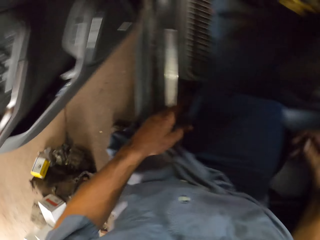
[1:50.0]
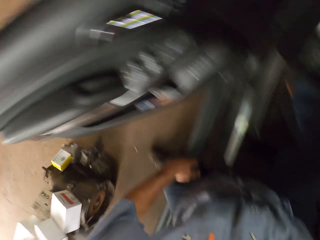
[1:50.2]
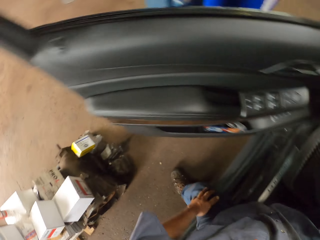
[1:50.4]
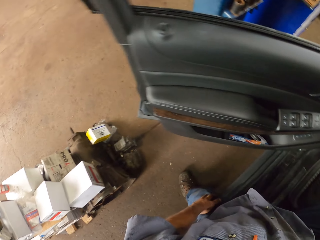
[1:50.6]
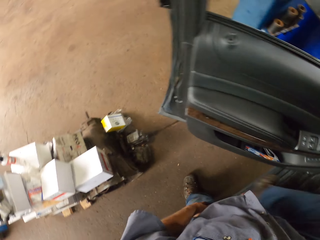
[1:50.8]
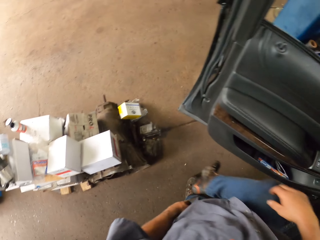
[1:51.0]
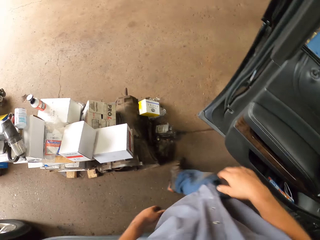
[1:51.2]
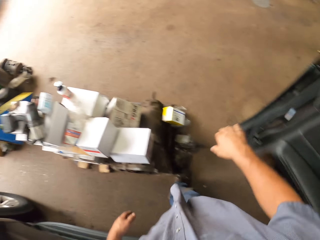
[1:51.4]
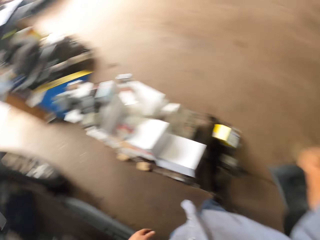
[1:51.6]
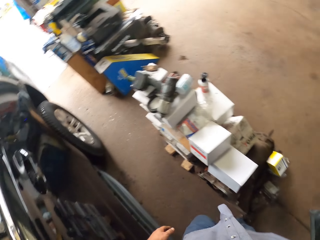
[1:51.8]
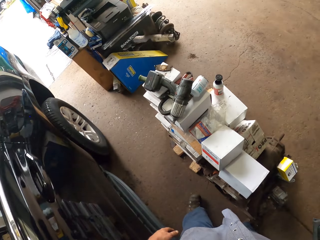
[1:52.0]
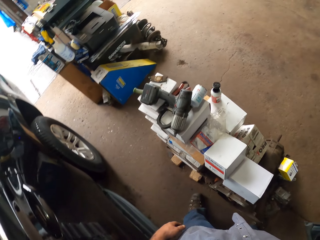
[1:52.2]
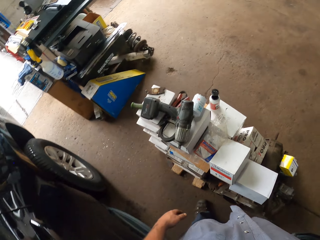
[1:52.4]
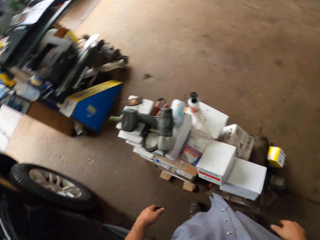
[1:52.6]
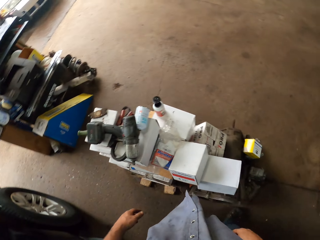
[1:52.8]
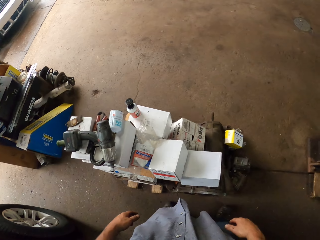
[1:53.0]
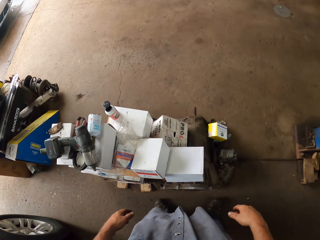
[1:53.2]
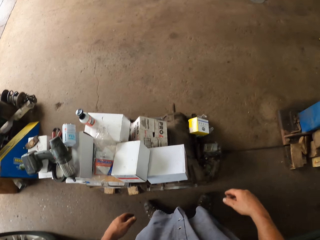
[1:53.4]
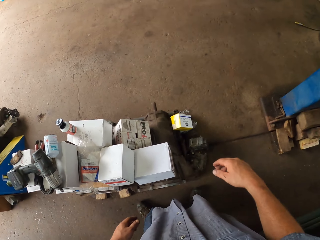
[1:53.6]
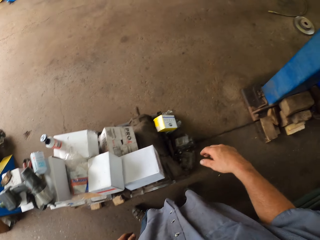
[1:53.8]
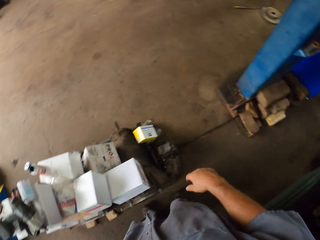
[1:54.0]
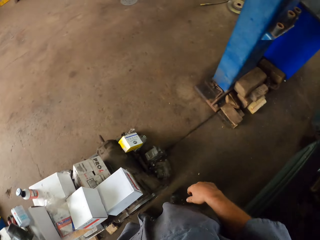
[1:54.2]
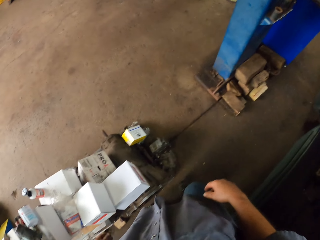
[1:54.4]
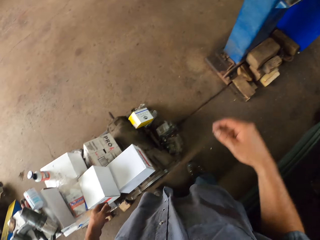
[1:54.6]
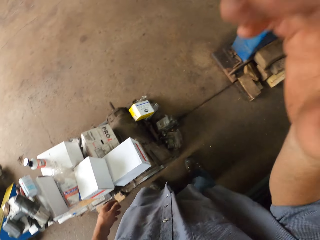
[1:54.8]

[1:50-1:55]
The camera wearer moves his hand. He gets out of the car. He moves his hand and closes the car door.
